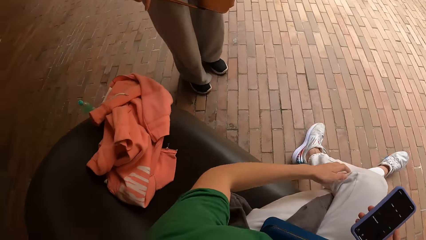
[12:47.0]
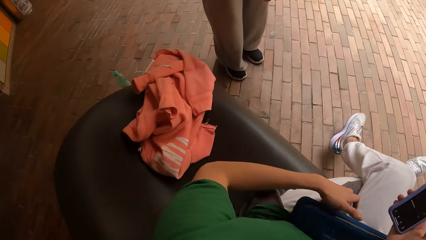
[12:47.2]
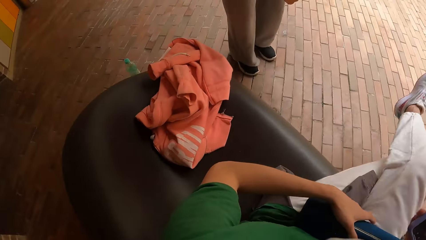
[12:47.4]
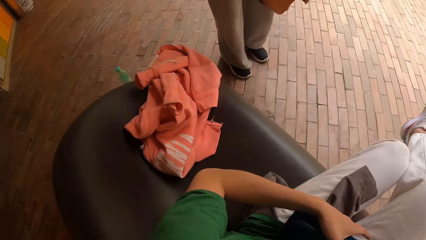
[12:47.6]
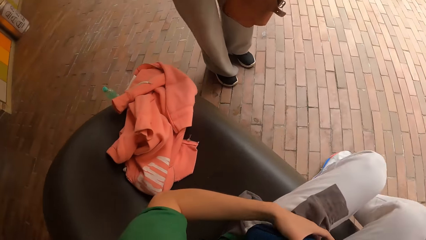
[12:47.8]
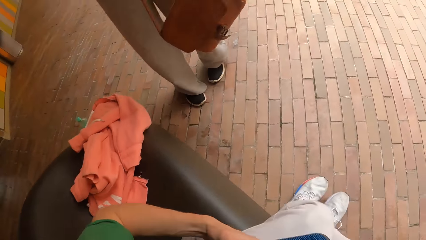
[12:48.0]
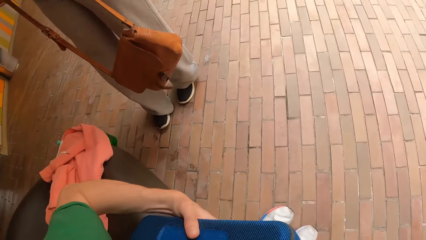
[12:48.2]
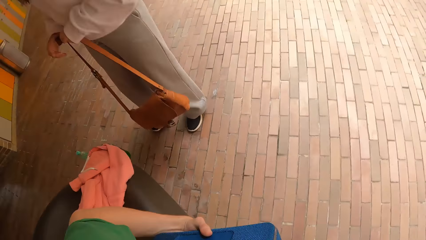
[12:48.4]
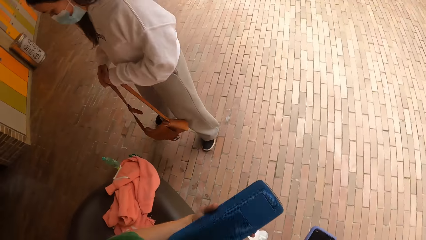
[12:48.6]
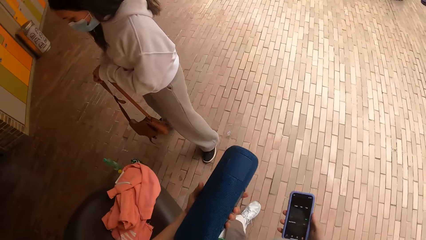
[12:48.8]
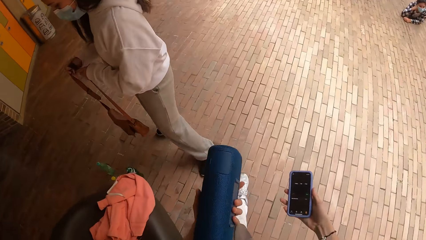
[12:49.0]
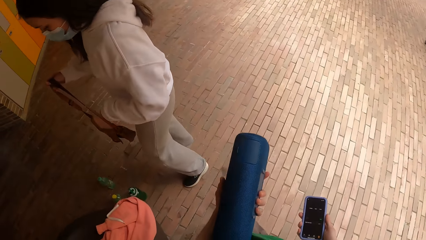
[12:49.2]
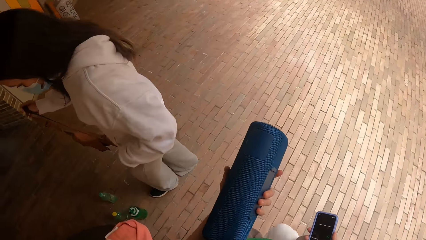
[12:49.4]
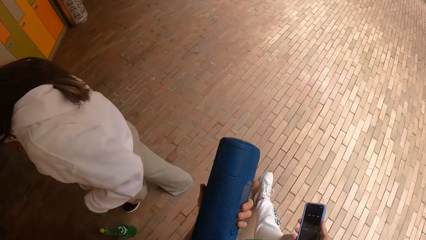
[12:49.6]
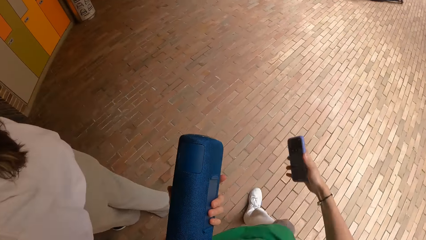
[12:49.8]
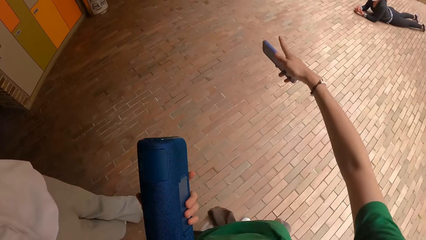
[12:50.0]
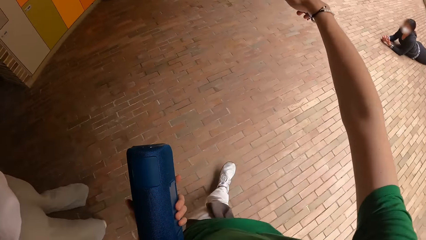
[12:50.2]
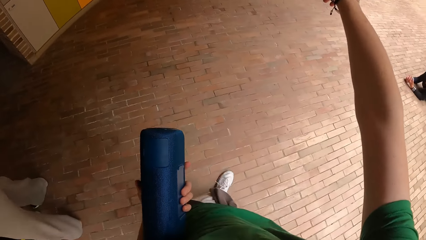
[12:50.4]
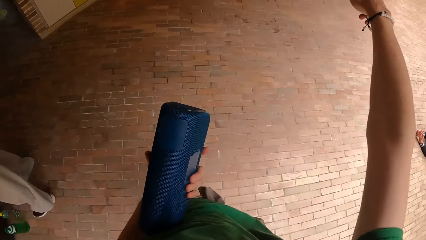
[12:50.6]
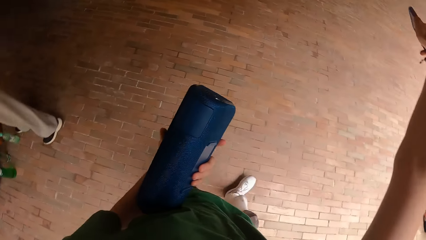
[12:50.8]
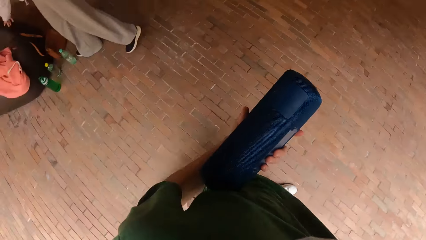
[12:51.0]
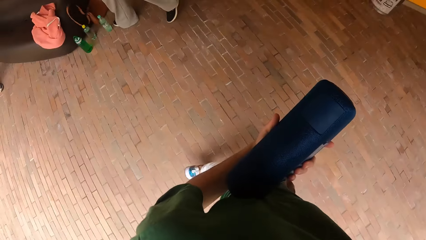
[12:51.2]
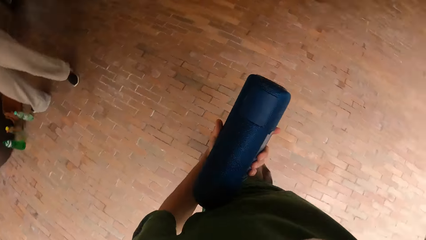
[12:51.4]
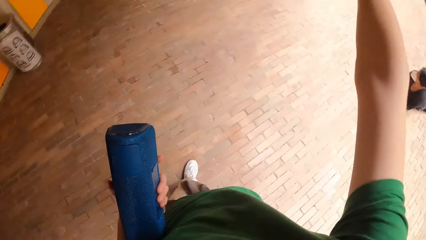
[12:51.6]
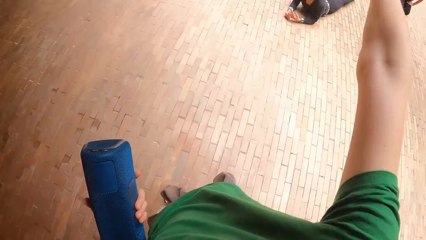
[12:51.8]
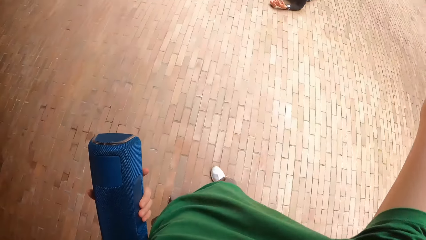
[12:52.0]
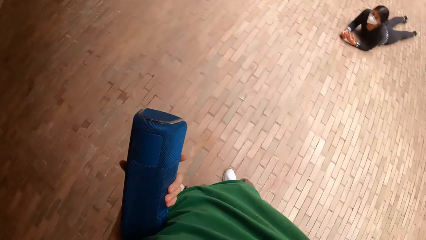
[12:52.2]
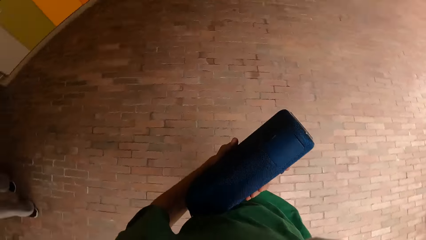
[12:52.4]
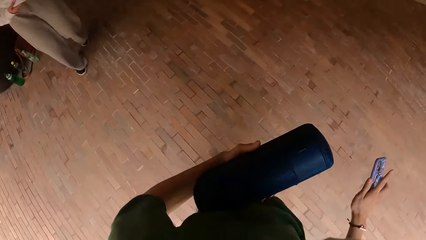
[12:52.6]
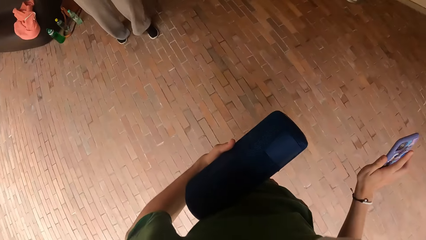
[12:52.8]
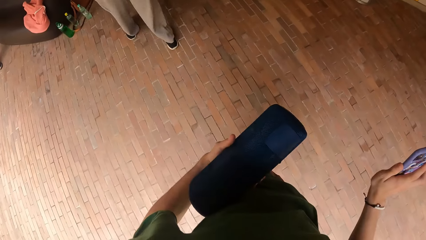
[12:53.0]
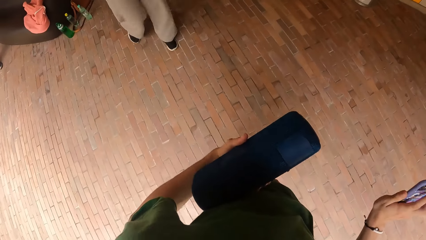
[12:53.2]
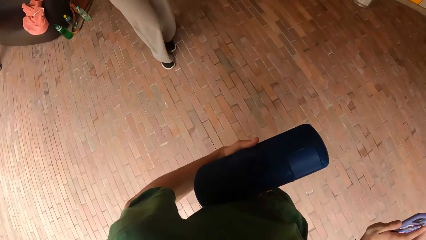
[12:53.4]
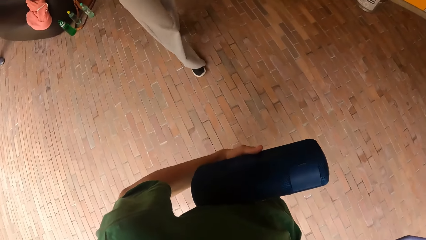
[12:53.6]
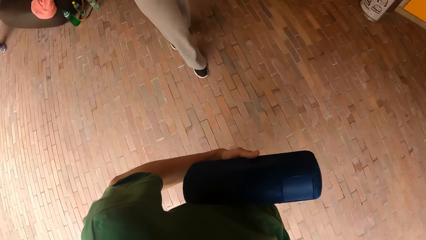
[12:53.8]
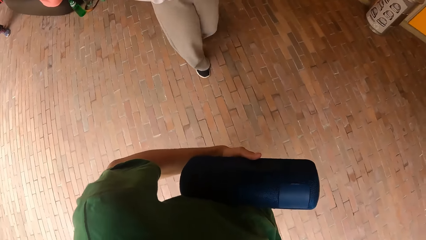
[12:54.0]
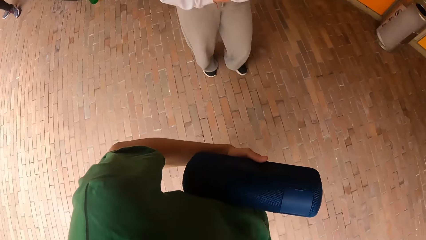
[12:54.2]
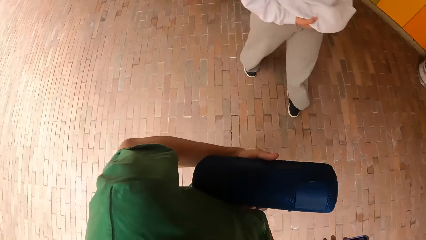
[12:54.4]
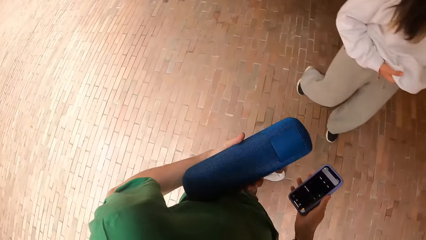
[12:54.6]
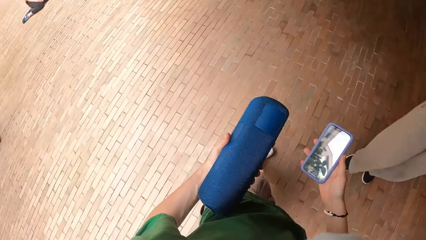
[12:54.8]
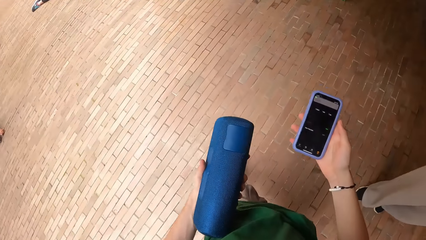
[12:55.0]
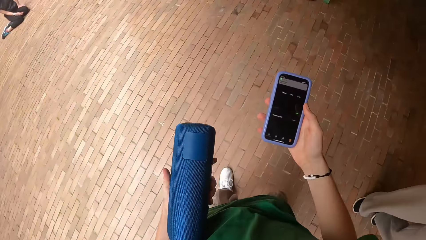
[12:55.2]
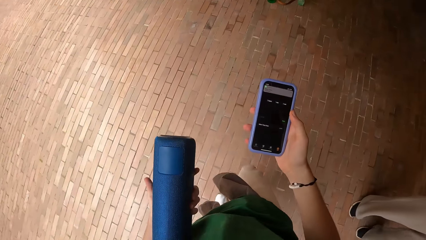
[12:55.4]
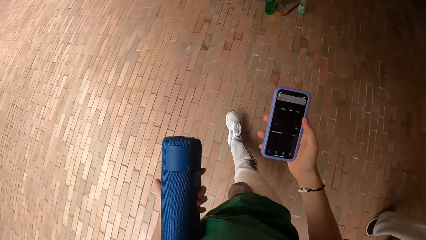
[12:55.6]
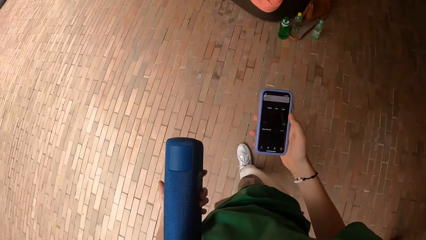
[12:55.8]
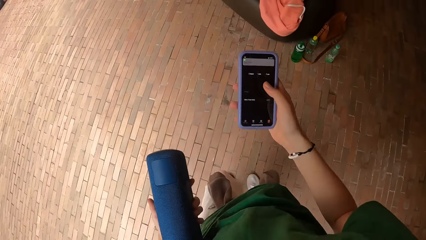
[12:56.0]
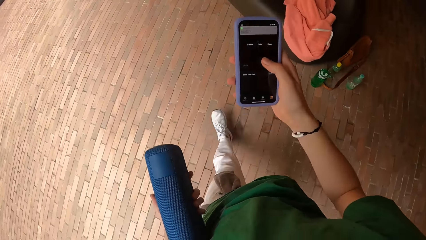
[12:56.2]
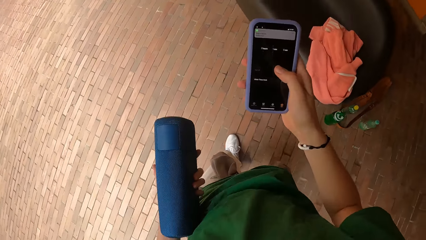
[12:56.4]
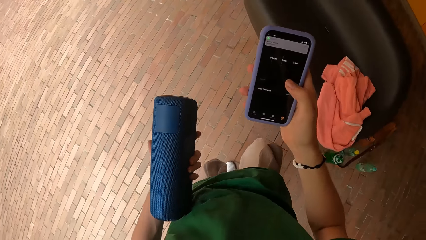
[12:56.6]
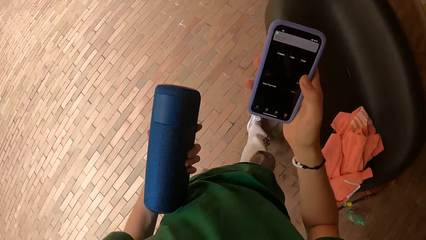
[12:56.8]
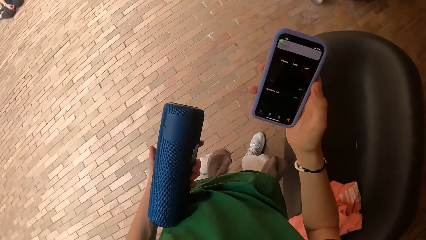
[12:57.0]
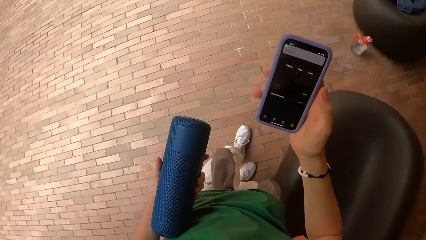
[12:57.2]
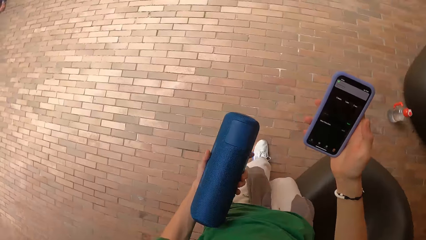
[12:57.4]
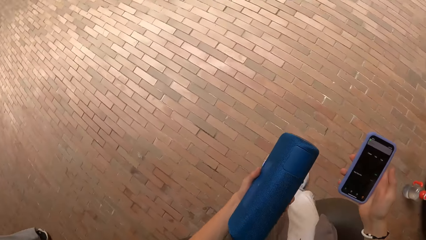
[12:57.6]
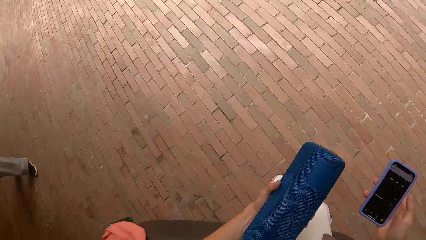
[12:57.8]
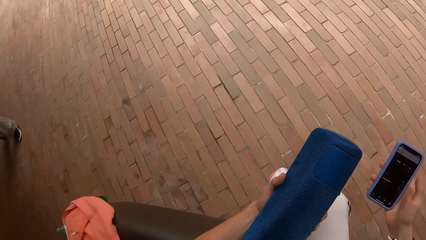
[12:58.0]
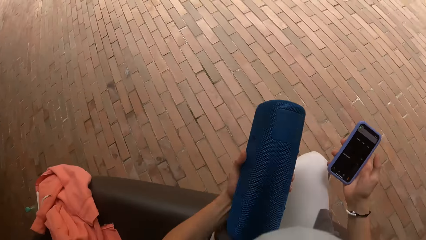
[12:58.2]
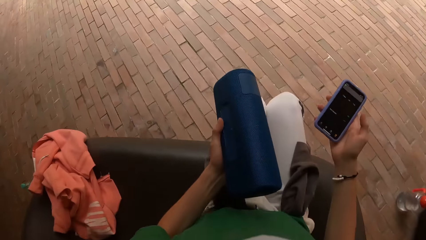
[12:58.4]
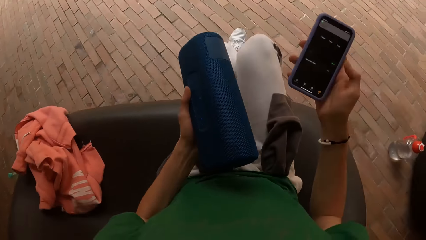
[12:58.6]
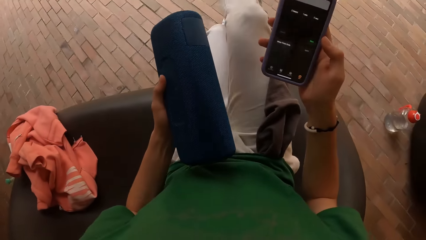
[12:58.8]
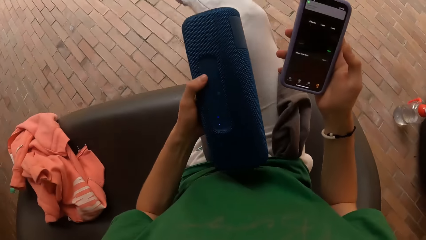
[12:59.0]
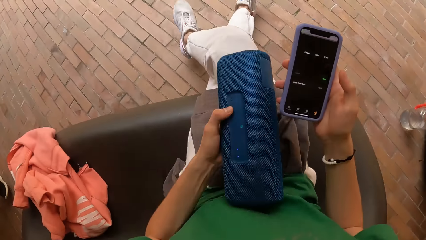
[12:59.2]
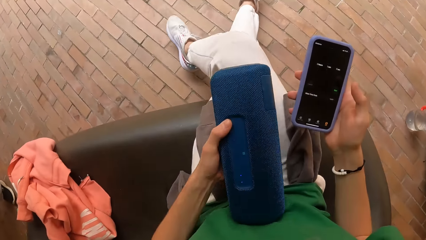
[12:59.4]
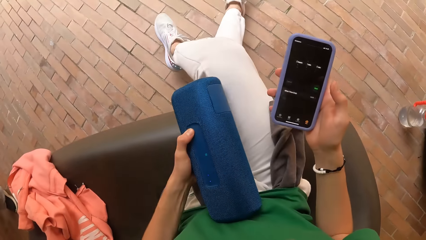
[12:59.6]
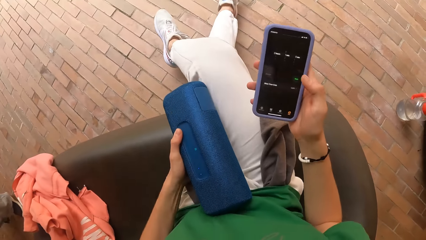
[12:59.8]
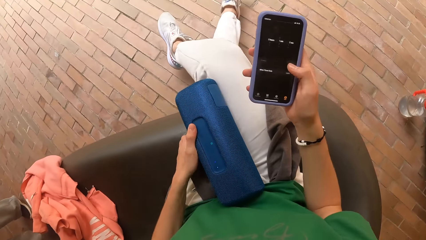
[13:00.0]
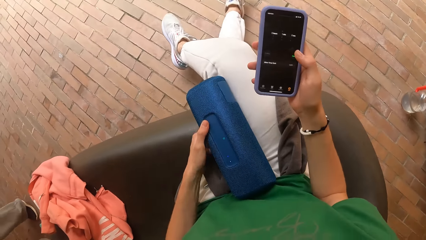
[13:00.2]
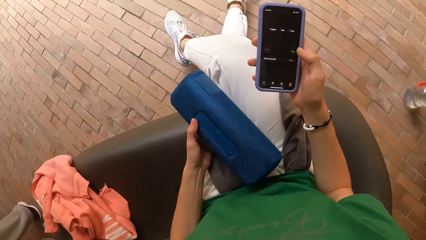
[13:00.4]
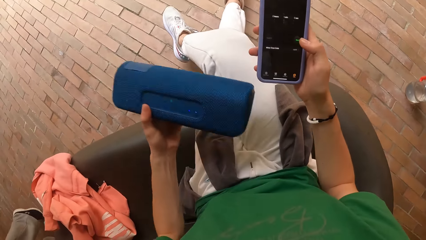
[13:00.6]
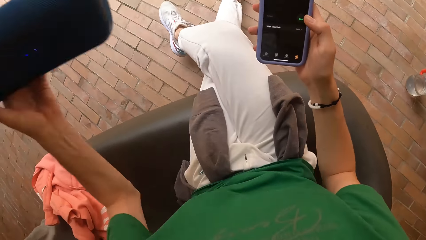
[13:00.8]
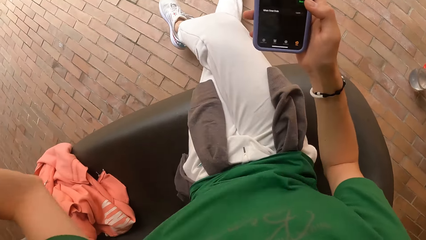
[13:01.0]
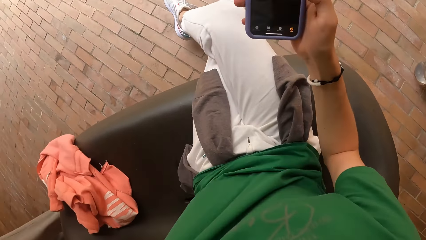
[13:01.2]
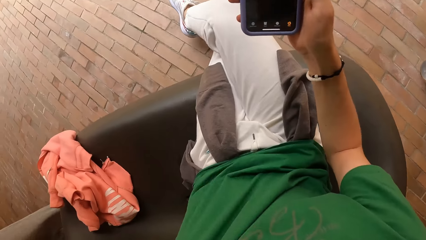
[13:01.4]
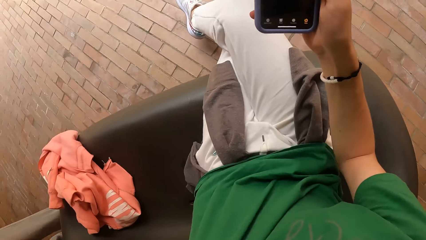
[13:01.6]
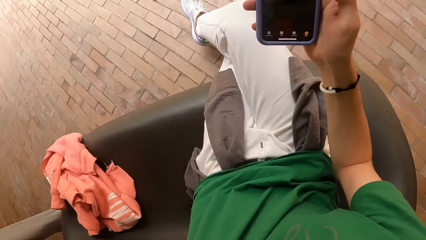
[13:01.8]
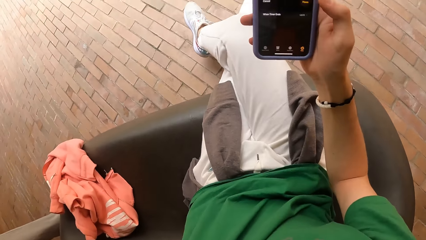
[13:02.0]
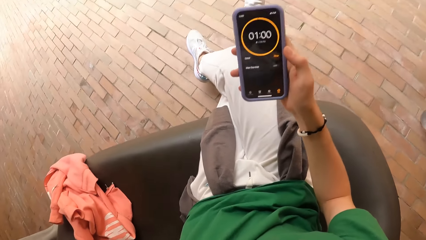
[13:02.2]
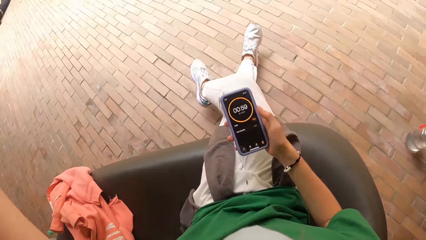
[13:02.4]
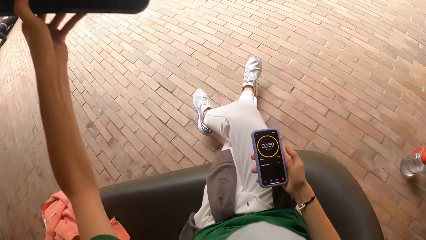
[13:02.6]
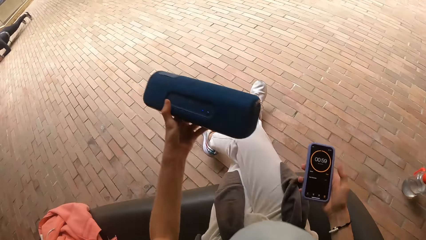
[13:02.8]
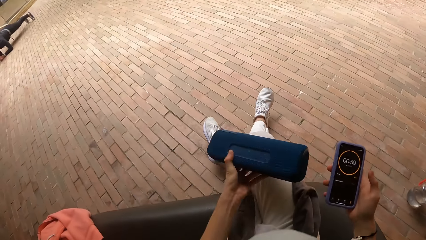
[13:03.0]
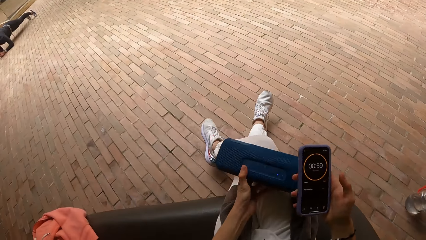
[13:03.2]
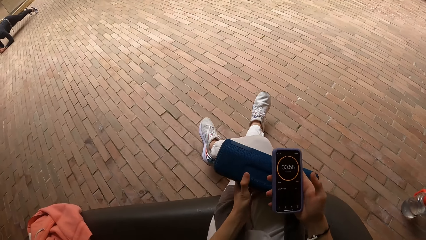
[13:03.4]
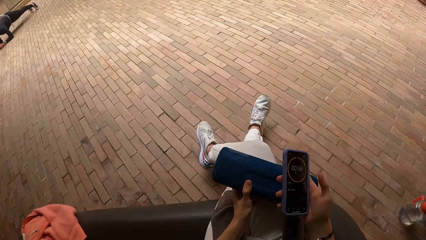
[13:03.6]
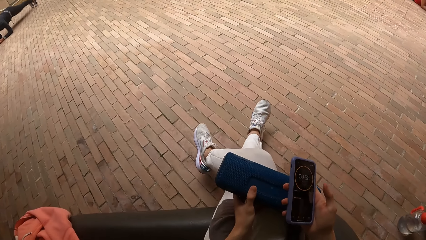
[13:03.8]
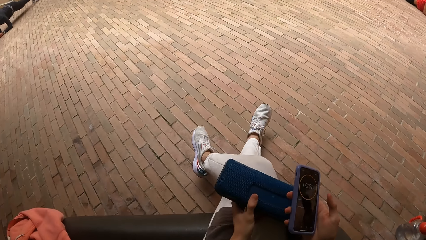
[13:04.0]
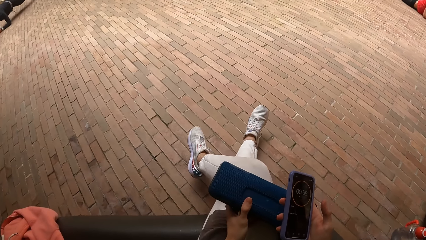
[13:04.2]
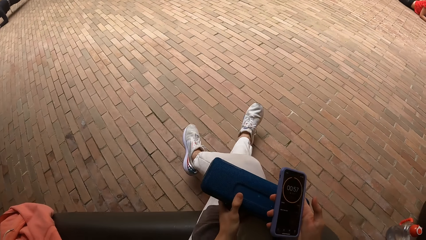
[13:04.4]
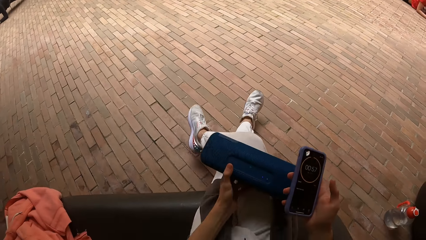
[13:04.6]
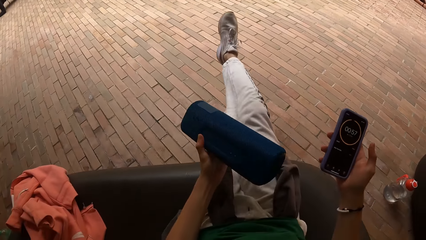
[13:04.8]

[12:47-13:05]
The camera wearer walks around the room. She instructs the group of people. She operates the phone with her right hand. She sits on the chair, crosses her right leg over her left leg. She raises the mp3 player over her head. She operates the phone.
